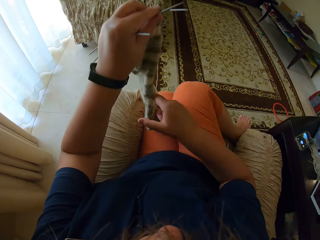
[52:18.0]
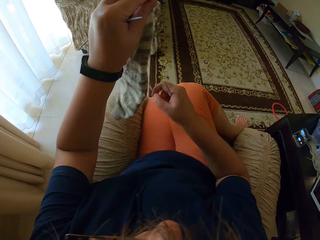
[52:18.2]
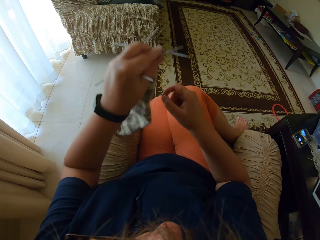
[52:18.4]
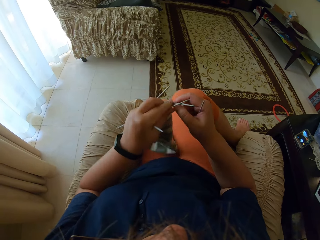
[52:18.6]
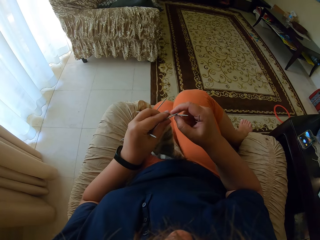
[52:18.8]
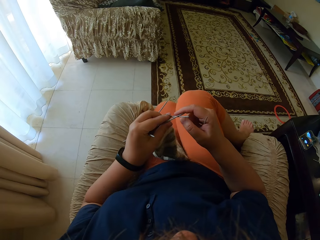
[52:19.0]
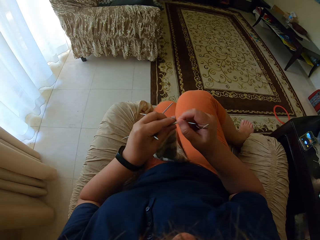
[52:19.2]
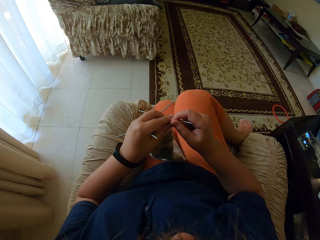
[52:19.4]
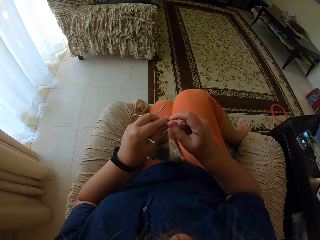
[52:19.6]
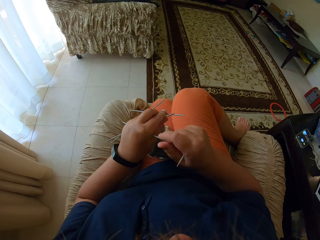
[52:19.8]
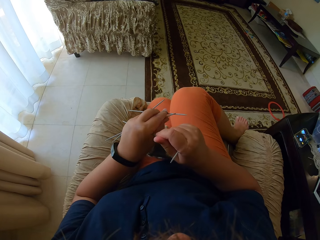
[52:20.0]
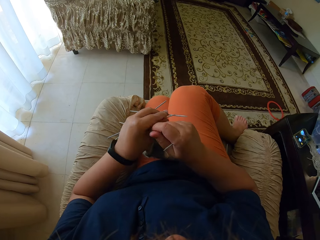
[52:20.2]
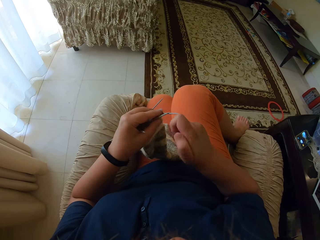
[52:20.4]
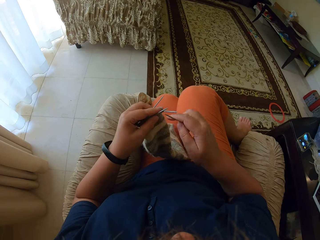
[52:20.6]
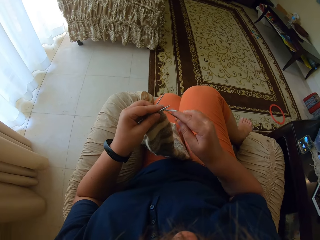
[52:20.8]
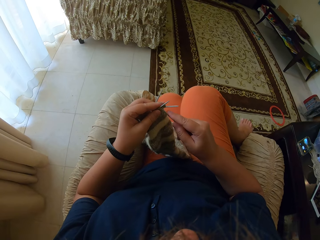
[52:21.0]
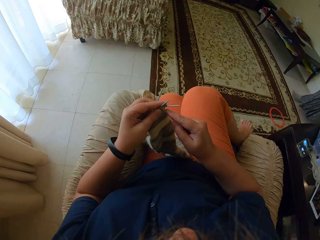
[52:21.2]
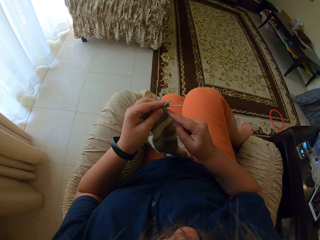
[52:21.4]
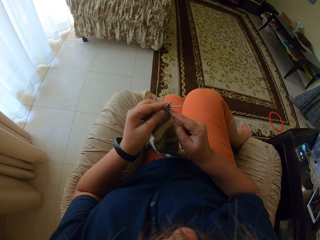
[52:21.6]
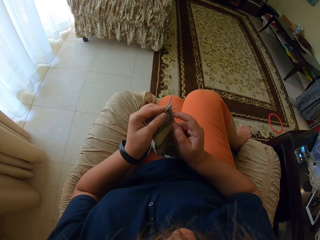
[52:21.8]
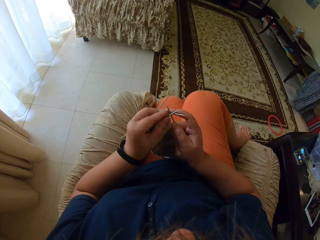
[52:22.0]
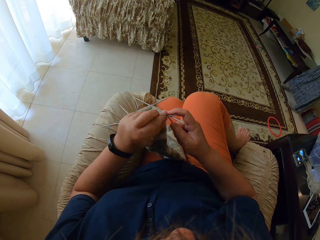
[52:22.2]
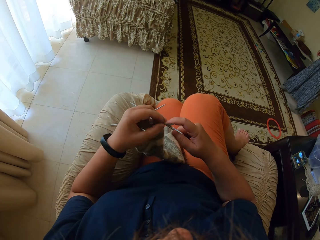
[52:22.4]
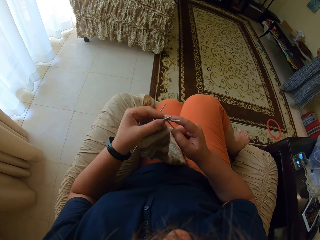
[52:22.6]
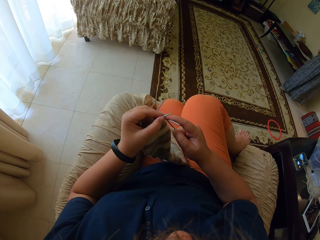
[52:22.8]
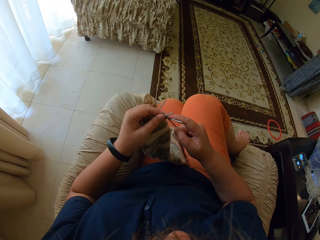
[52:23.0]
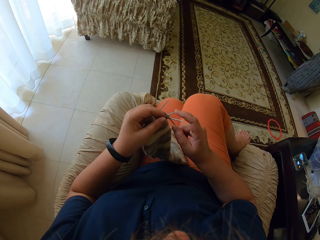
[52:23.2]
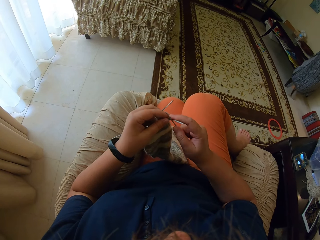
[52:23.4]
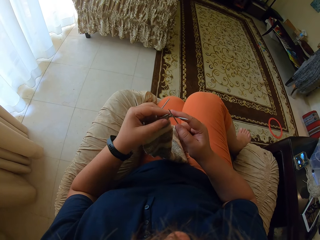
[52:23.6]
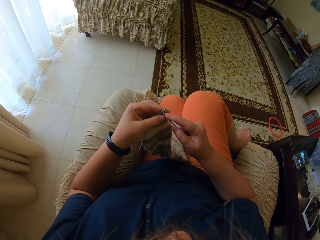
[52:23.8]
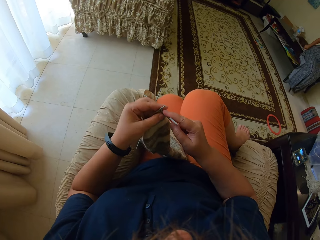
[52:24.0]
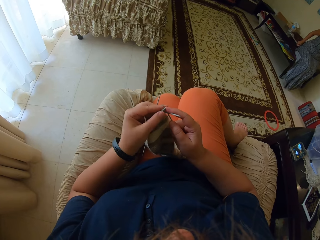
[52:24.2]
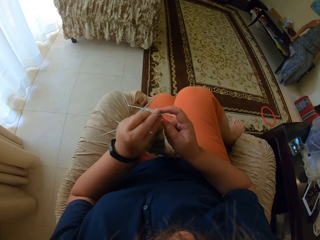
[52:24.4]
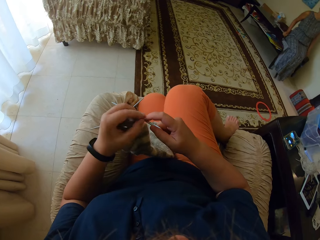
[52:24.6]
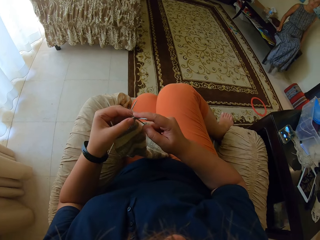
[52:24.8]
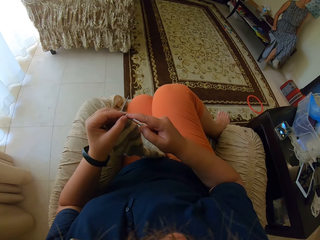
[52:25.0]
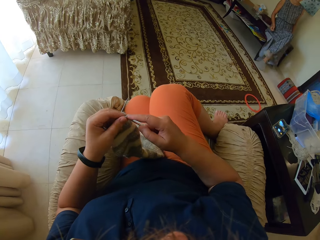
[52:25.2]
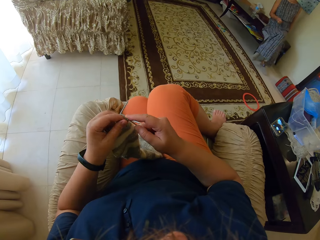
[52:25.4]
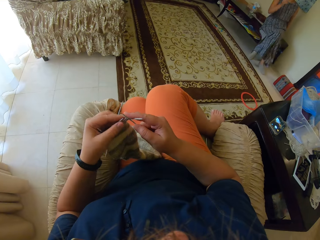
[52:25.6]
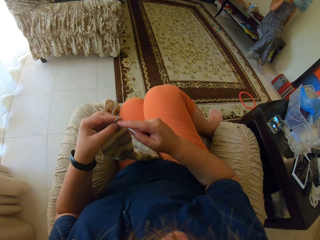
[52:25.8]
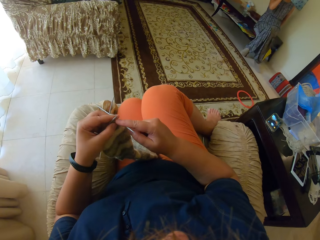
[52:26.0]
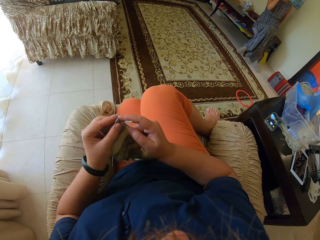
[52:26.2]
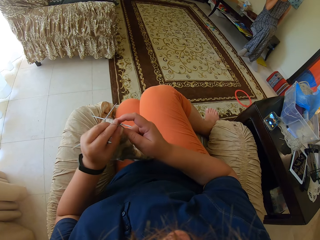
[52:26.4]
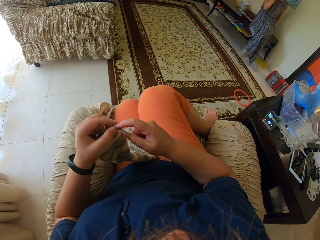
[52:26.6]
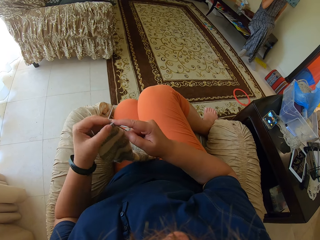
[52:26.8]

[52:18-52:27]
The camera wearer knits the socks.

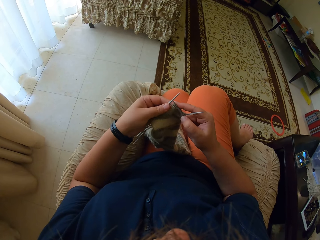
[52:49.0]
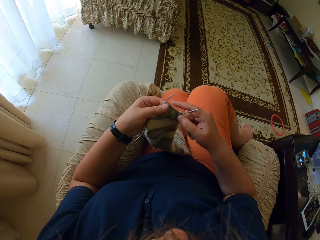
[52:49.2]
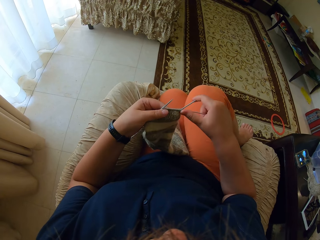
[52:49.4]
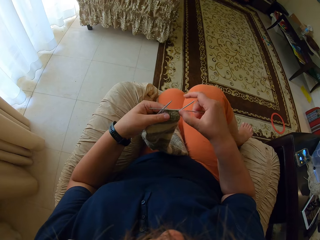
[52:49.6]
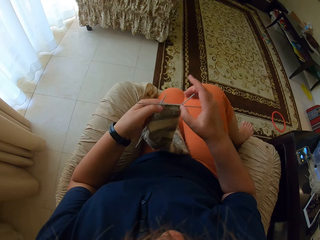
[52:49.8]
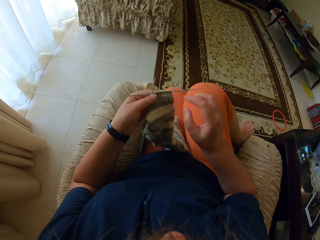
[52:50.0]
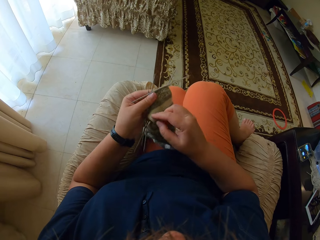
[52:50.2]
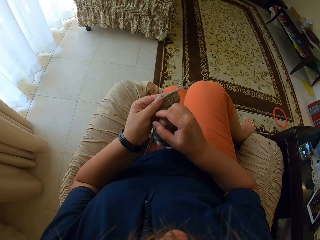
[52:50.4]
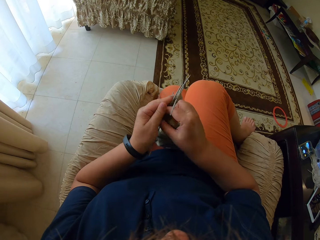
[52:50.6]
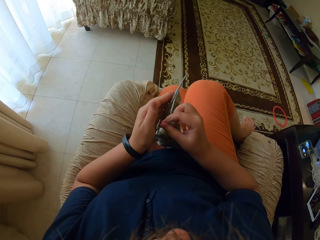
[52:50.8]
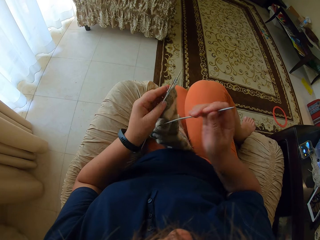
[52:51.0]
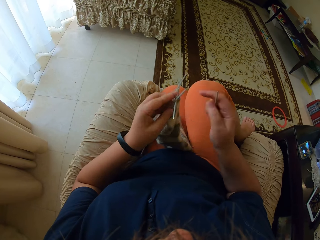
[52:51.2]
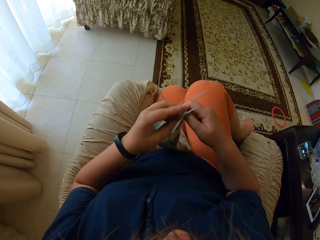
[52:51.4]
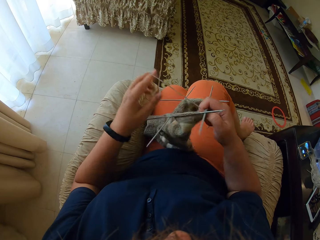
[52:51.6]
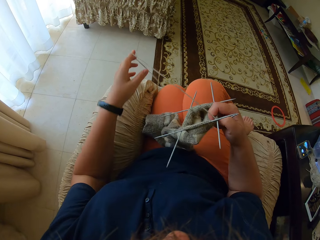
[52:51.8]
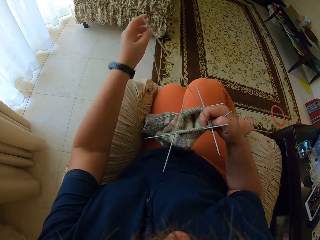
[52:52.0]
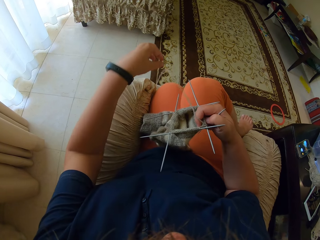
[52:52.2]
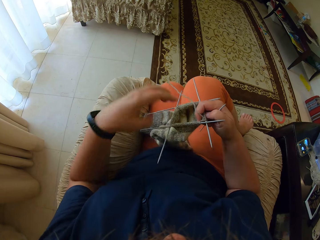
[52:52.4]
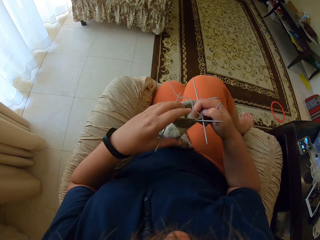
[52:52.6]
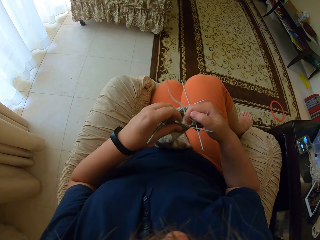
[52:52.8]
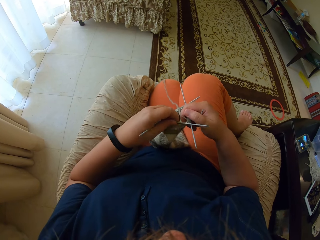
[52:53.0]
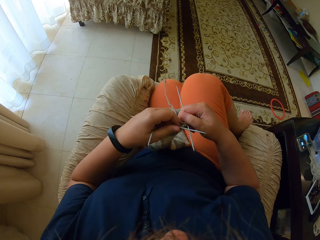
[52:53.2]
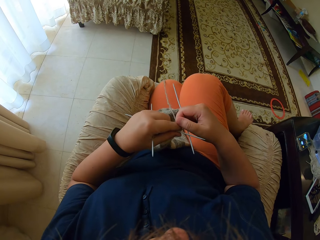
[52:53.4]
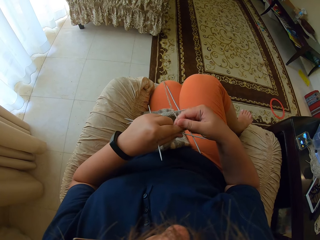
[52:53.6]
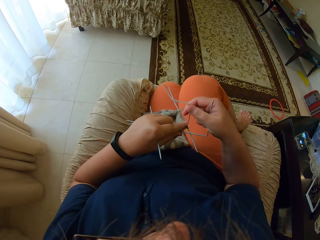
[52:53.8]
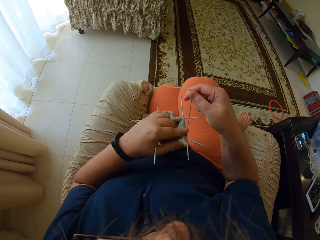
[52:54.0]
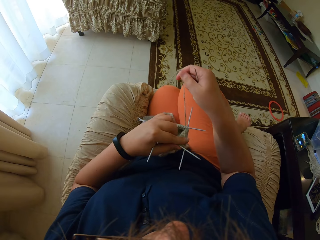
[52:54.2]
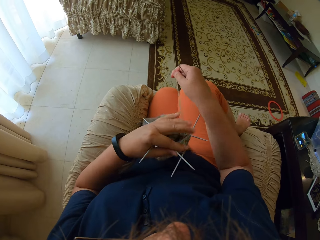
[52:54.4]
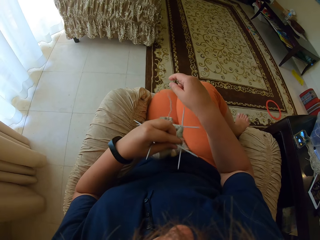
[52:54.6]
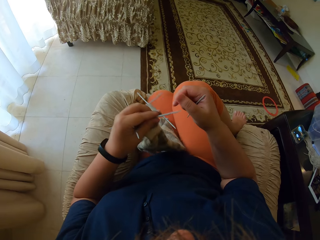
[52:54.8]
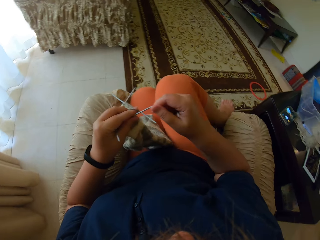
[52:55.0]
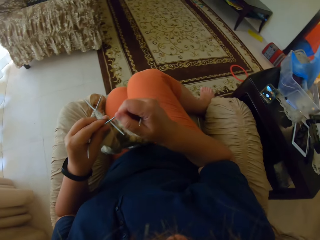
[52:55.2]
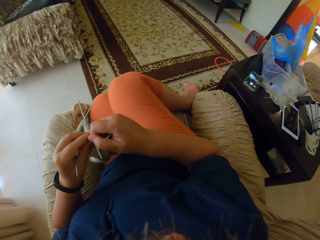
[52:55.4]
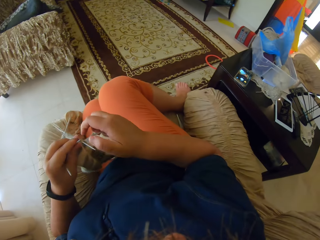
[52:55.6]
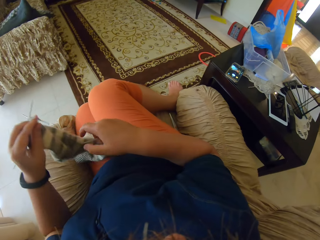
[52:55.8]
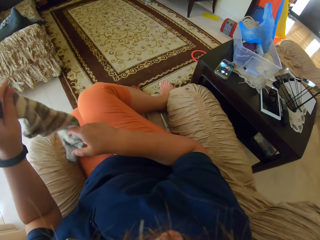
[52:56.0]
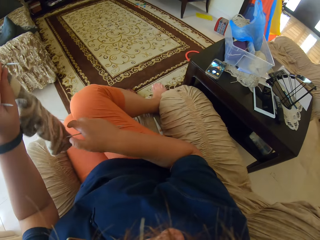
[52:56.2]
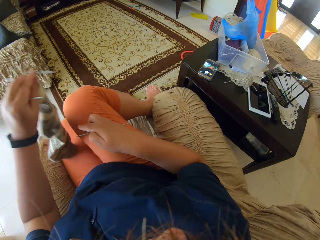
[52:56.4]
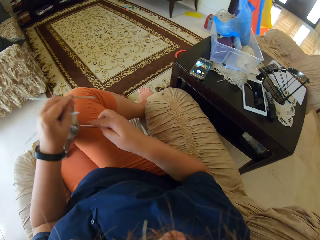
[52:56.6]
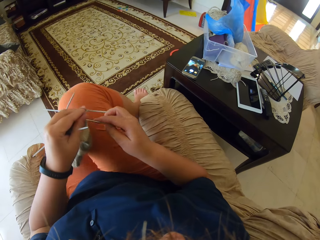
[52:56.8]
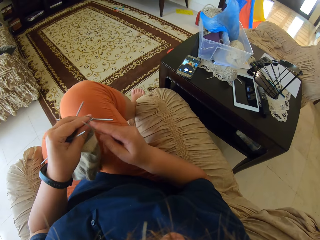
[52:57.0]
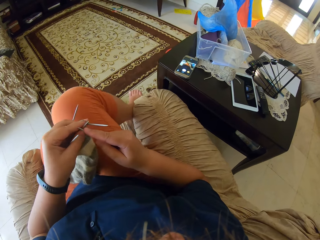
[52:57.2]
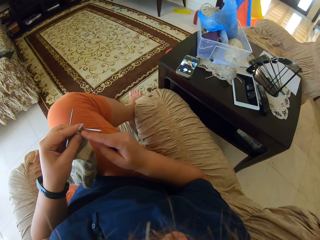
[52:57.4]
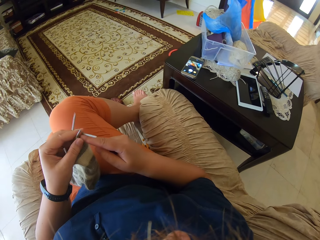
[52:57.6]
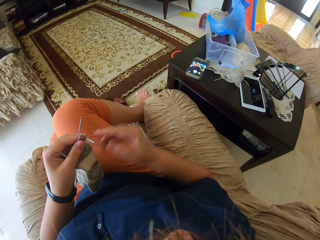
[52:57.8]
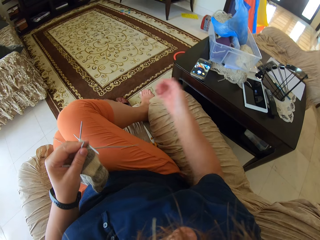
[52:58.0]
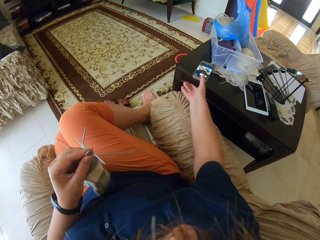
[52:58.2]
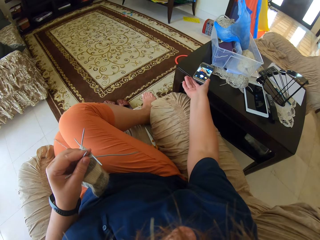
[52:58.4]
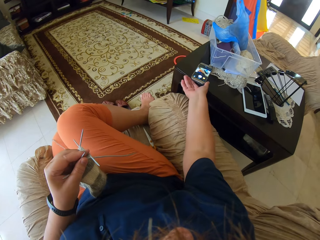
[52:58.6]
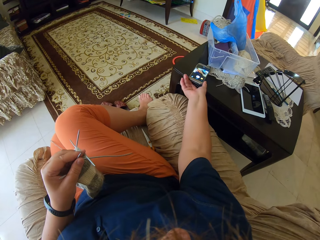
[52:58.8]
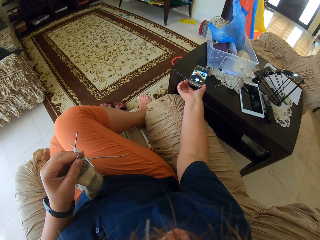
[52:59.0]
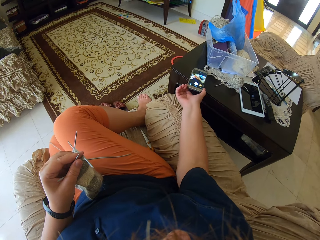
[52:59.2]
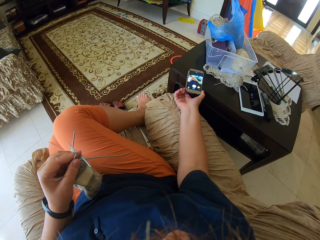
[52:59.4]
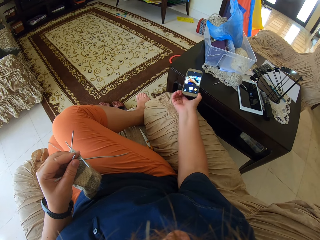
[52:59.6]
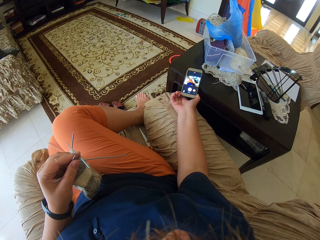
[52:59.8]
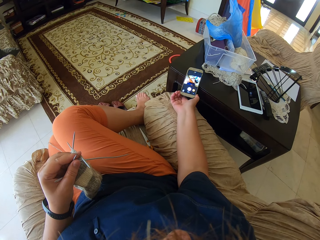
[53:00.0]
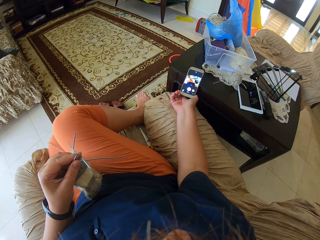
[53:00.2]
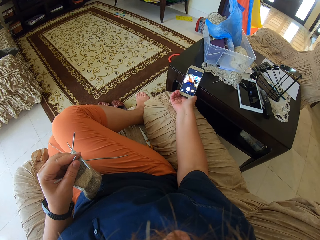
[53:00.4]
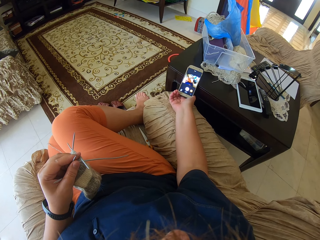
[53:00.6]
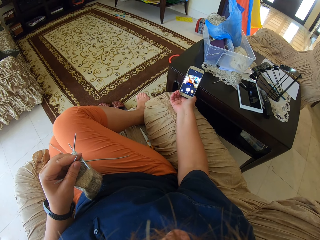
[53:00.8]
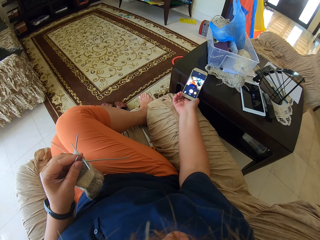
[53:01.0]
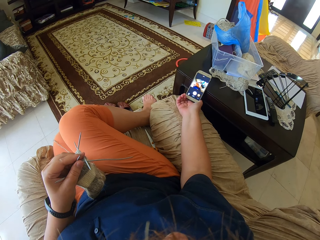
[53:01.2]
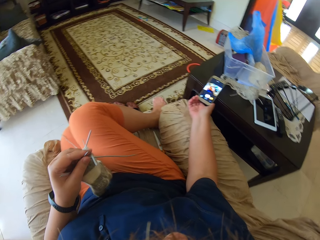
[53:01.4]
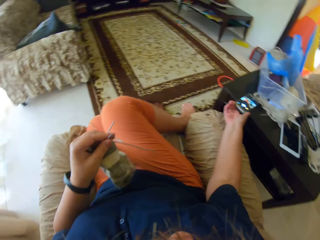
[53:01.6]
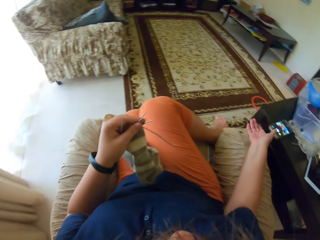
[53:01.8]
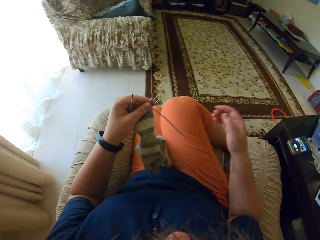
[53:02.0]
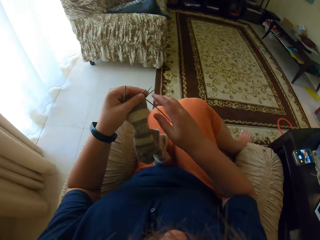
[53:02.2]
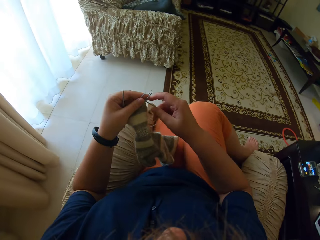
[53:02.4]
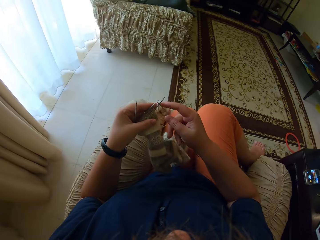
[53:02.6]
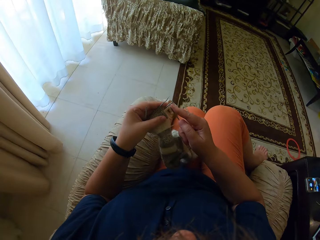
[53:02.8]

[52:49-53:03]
The camera wearer picks a yarn with her right hand. She straightens the yarn with her left hand. She straightens the yarn with her right hand. She picks up the phone. She views her phone. She puts the phone down.
